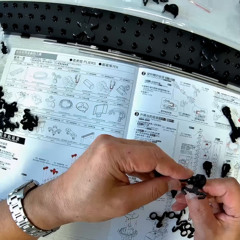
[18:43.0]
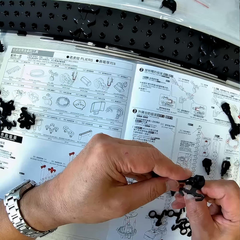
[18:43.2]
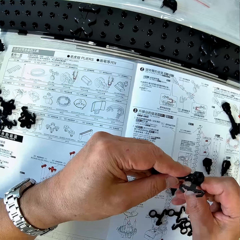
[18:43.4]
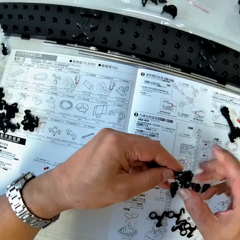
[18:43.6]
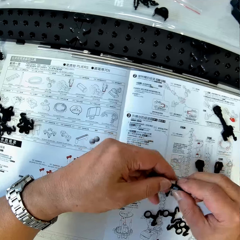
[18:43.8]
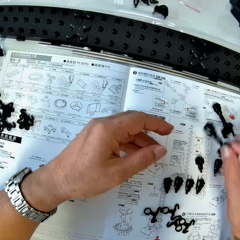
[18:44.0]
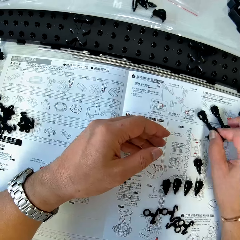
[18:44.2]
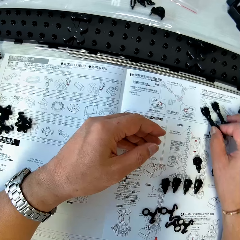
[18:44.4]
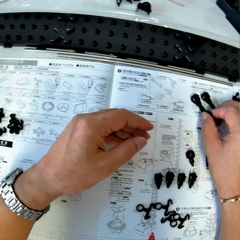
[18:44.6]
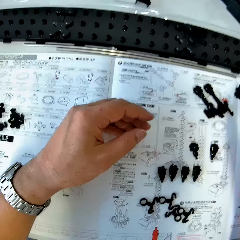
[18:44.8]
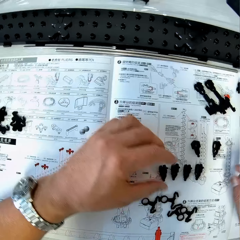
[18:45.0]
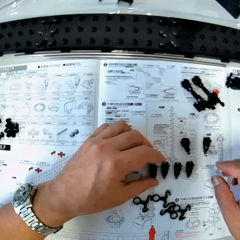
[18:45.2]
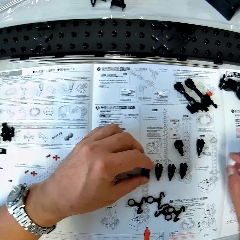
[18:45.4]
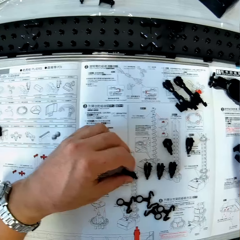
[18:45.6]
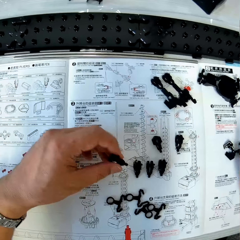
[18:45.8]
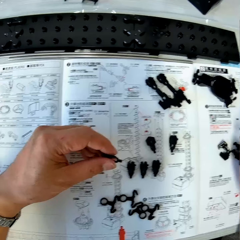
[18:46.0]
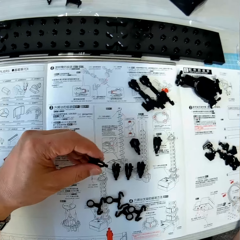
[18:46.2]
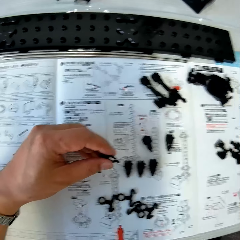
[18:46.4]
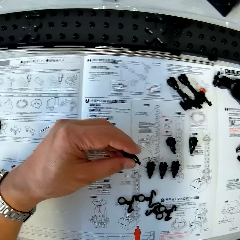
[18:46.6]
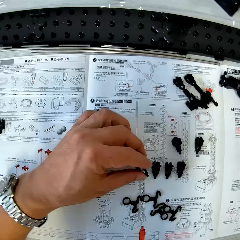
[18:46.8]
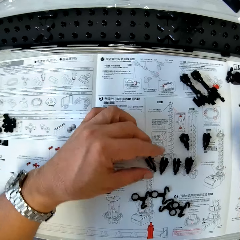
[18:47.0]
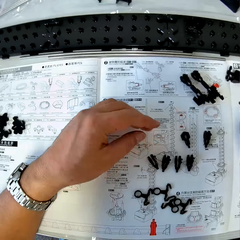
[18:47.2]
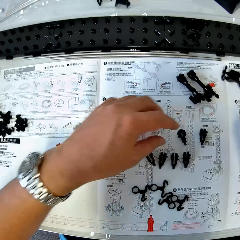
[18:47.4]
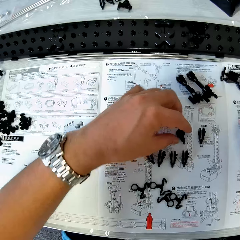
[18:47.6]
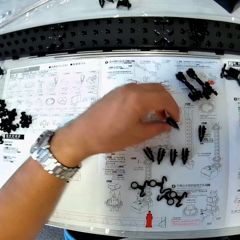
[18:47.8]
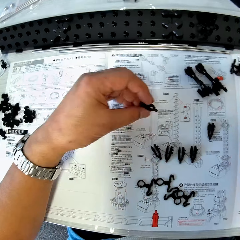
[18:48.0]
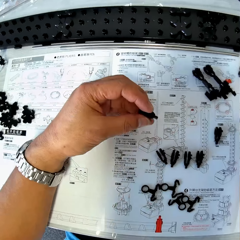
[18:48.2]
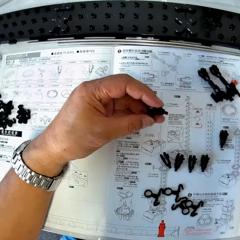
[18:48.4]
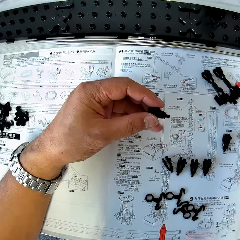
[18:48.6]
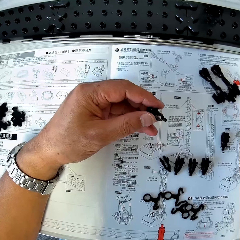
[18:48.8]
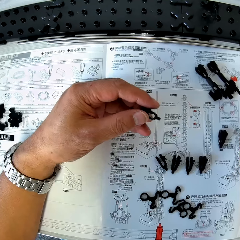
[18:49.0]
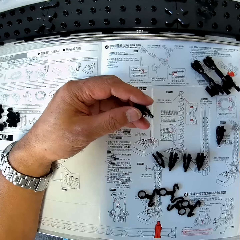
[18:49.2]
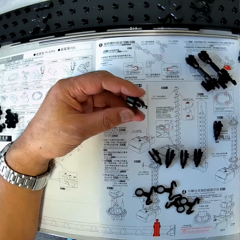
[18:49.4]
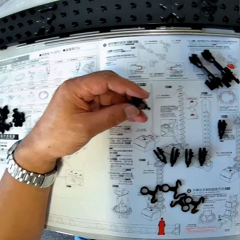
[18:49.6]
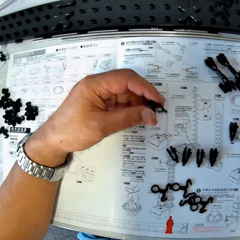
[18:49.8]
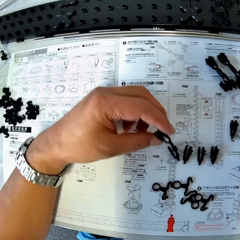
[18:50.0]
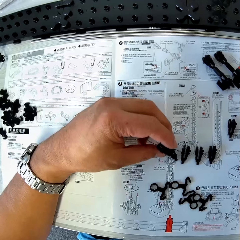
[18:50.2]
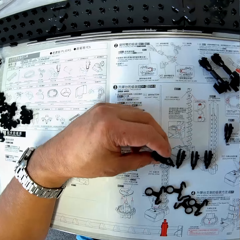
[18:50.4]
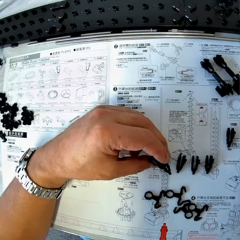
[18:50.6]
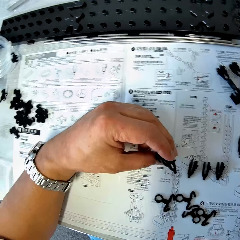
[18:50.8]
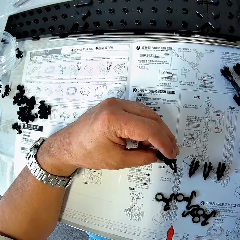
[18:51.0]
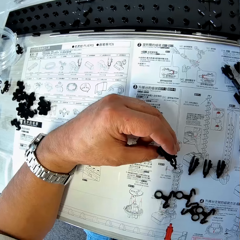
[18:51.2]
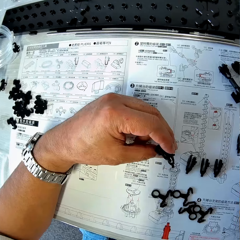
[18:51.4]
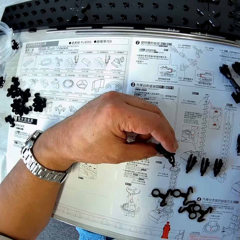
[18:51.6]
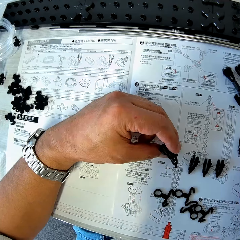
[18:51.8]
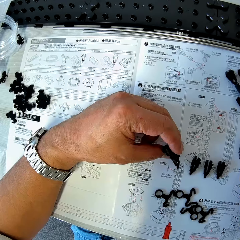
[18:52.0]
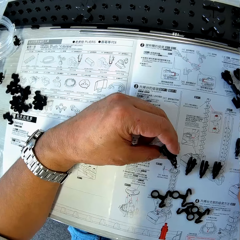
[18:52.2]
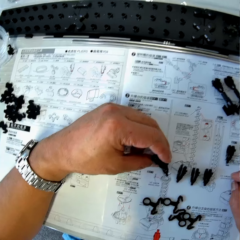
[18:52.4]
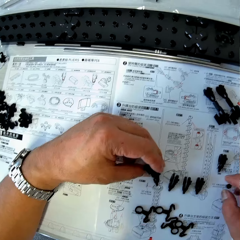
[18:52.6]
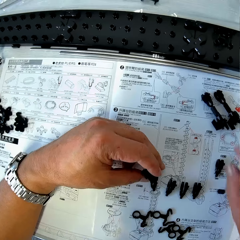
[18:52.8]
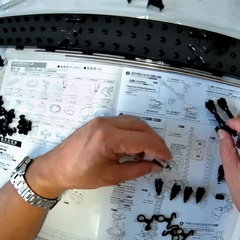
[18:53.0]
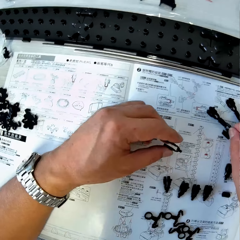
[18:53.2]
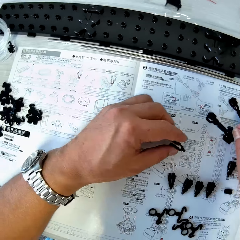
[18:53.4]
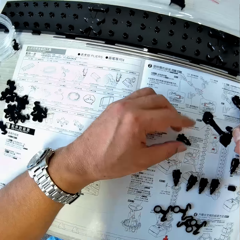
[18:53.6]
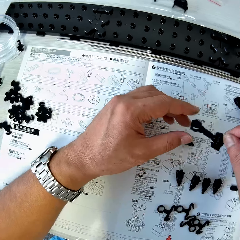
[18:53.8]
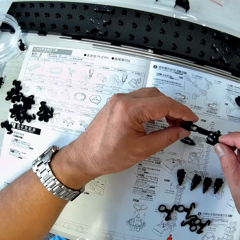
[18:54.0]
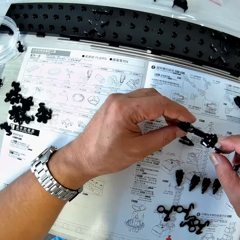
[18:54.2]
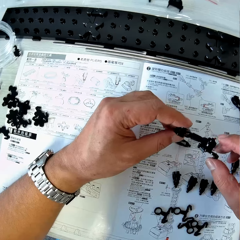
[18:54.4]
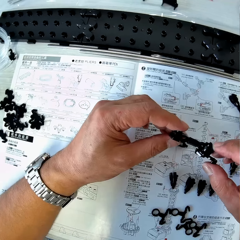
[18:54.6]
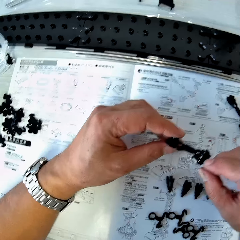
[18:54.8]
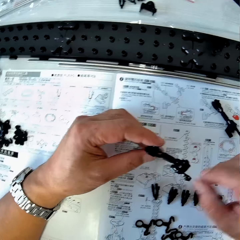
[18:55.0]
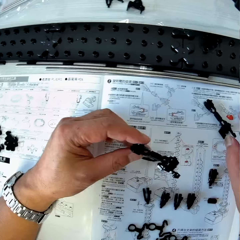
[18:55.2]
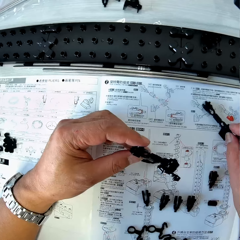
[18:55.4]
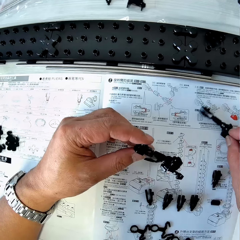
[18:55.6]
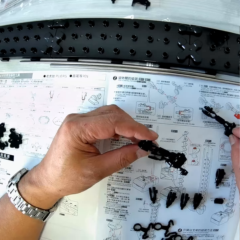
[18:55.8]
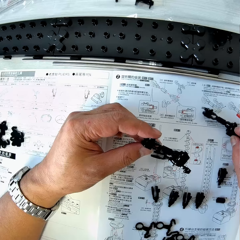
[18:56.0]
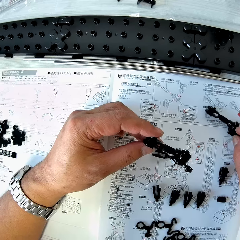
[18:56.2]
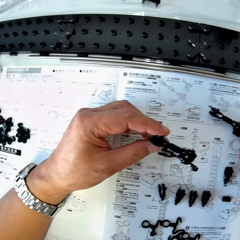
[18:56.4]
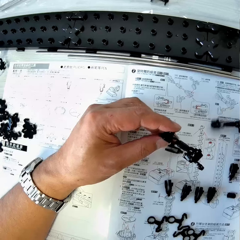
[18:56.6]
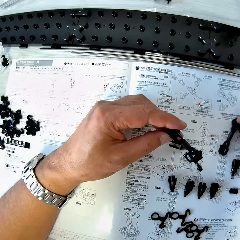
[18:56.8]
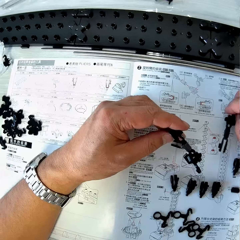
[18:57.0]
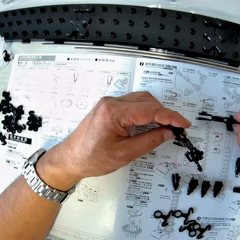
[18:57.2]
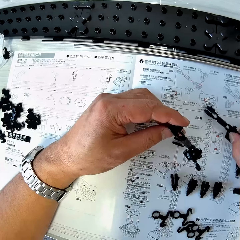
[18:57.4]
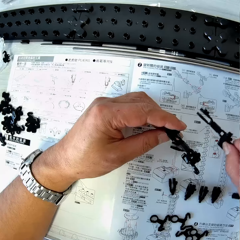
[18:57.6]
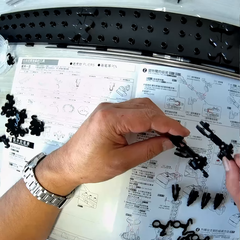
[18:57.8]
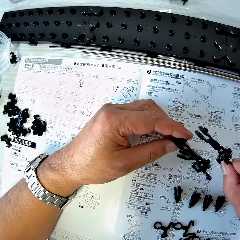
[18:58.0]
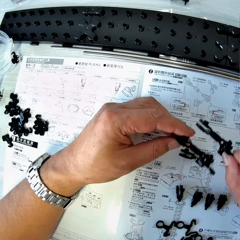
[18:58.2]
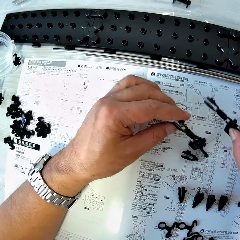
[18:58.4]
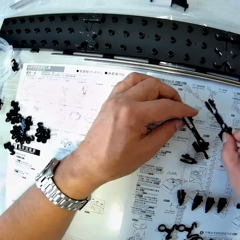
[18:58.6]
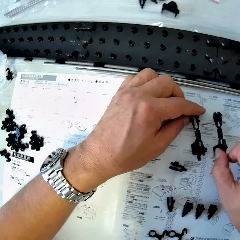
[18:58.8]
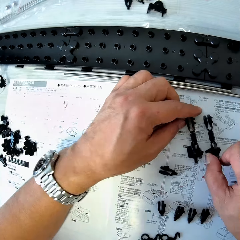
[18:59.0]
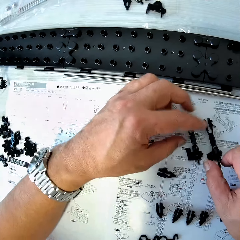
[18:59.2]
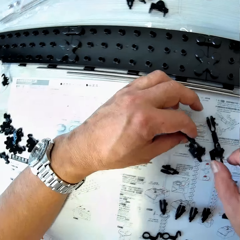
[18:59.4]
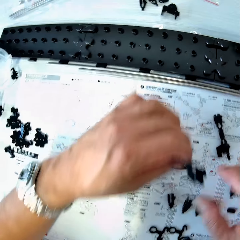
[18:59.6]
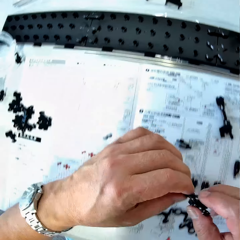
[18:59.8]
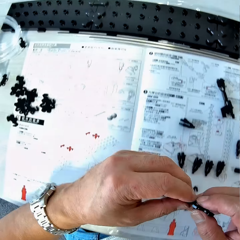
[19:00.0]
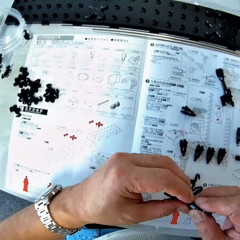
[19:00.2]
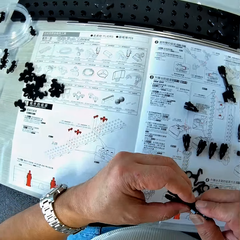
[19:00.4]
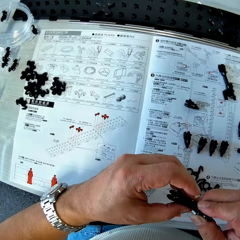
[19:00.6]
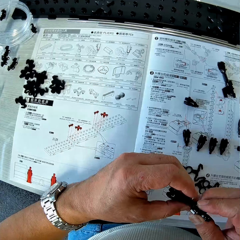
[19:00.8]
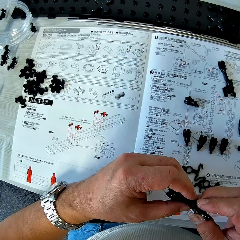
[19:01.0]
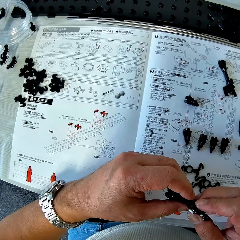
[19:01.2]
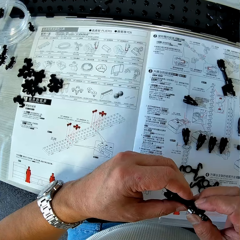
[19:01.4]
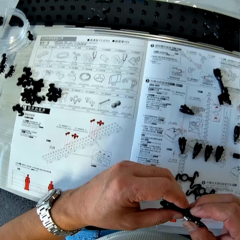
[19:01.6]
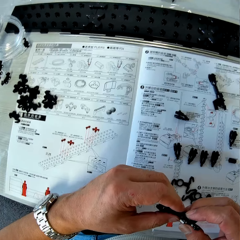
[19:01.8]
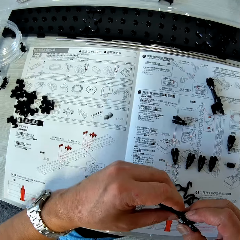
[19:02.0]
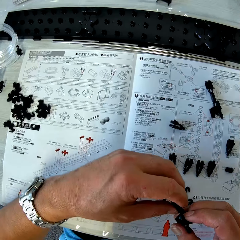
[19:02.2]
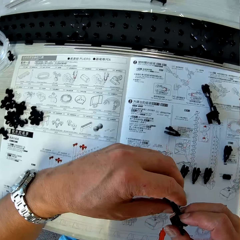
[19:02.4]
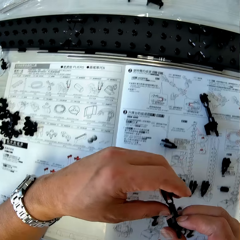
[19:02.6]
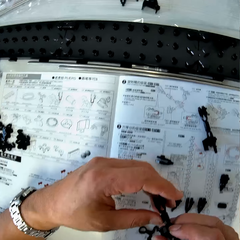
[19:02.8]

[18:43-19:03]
The camera wearer drops the coupled arm wrench, arm piece, arm sheath and arm holder or rail to the table. He picks up an arm holder from the table. He picks up an arm sheath from the table. He drops the arm holder on the table. He picks up the arm holder from the table. He turns the arm holder in his left hand. He picks up another arm holder from the table with his left hand. He drops the arm holder in his left hand on the table. He picks up the coupled arm wrench, arm piece, arm sheath and arm holder from the table. He drops the arm holder in his left hand on the table. He turns the rail. He transfers the coupled arm wrench, arm piece, arm sheath and arm holder from his right hand to his left hand. He moves the other coupled arm wrench, arm piece, arm sheath and arm holder on the table. He lifts up the coupled arm wrench, arm piece, arm sheath and arm holder from the table. He drops the two coupled arm wrench, arm piece, arm sheath and arm holder on the table. He picks up one of the coupled arm wrench, arm piece, arm sheath and arm holder from the table. He dismantles the coupled arm wrench, arm piece, arm sheath and arm holder.

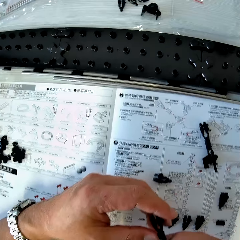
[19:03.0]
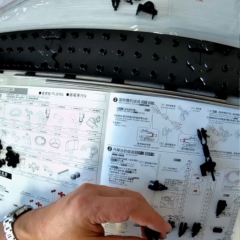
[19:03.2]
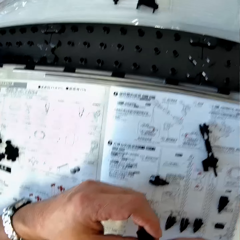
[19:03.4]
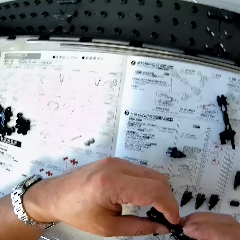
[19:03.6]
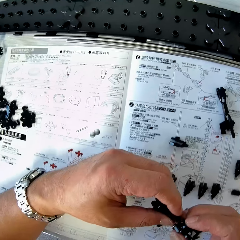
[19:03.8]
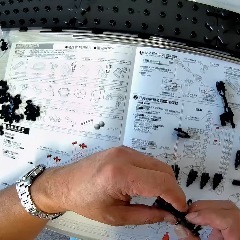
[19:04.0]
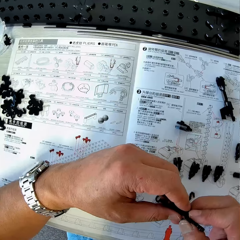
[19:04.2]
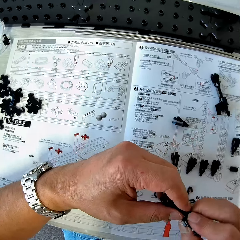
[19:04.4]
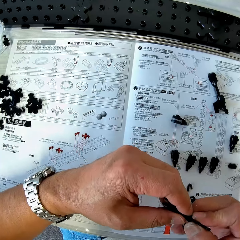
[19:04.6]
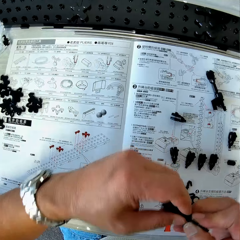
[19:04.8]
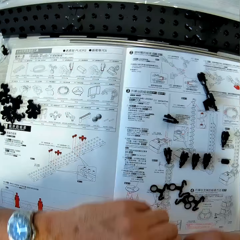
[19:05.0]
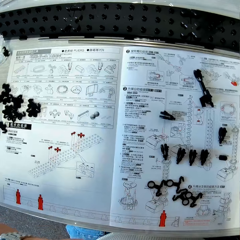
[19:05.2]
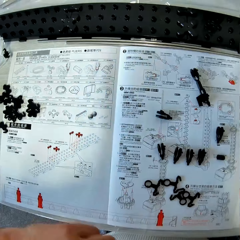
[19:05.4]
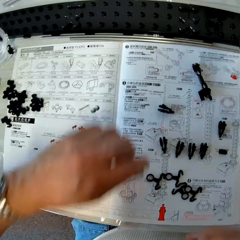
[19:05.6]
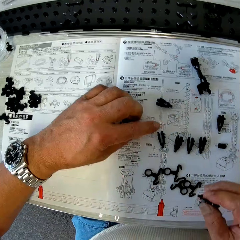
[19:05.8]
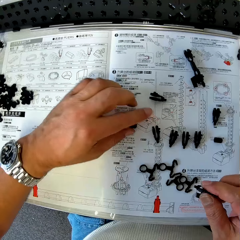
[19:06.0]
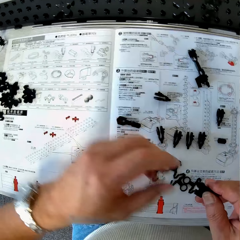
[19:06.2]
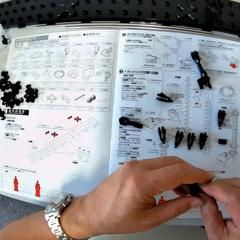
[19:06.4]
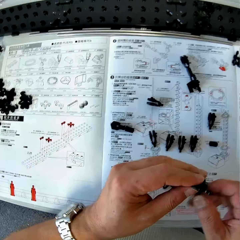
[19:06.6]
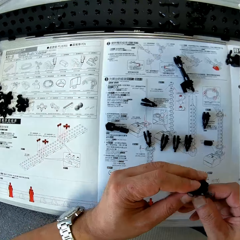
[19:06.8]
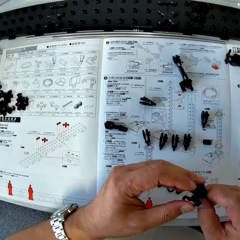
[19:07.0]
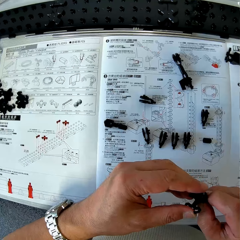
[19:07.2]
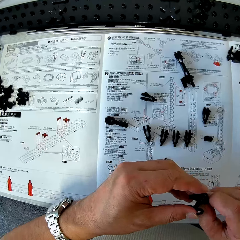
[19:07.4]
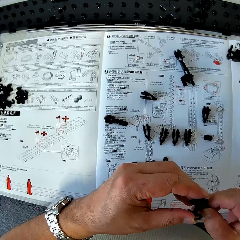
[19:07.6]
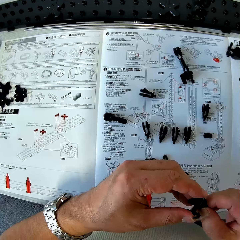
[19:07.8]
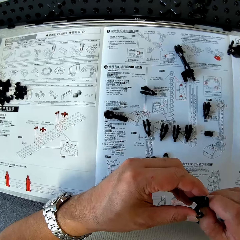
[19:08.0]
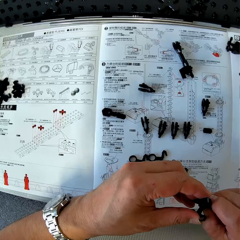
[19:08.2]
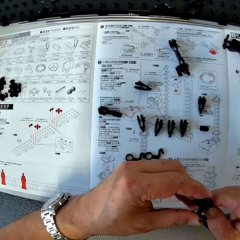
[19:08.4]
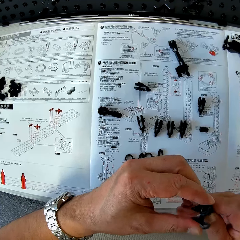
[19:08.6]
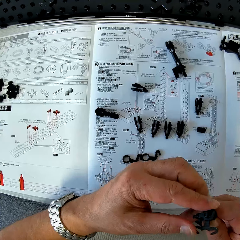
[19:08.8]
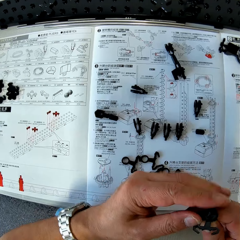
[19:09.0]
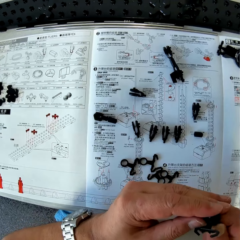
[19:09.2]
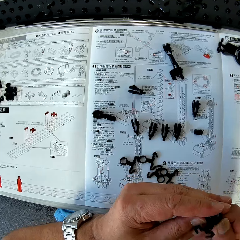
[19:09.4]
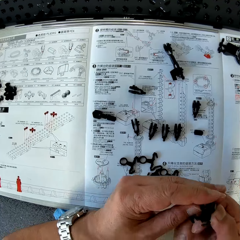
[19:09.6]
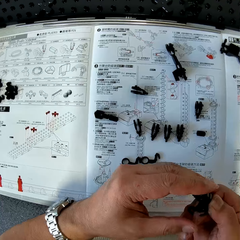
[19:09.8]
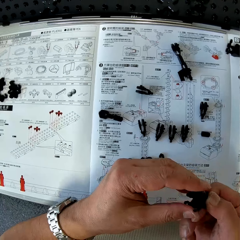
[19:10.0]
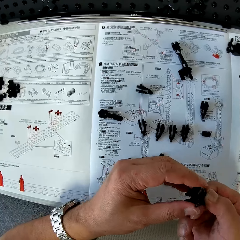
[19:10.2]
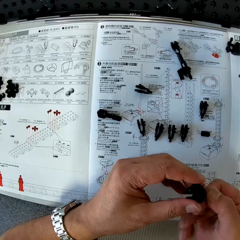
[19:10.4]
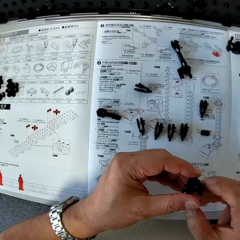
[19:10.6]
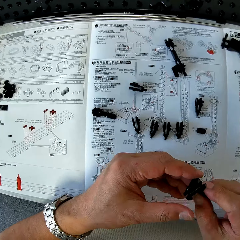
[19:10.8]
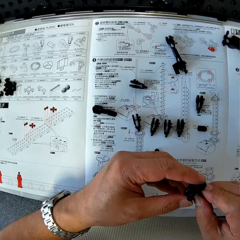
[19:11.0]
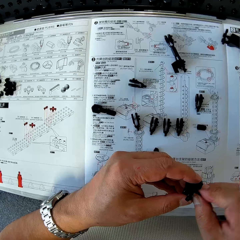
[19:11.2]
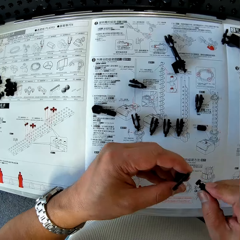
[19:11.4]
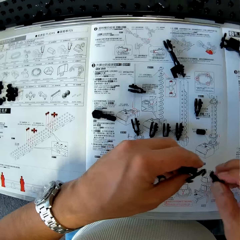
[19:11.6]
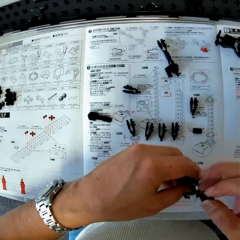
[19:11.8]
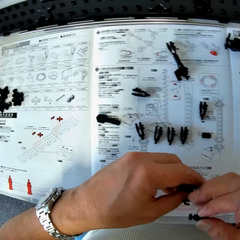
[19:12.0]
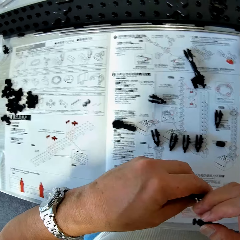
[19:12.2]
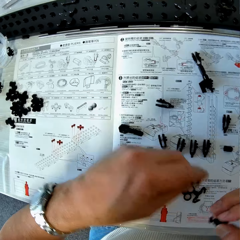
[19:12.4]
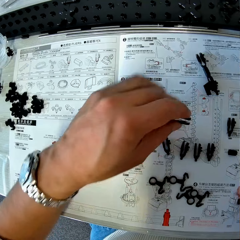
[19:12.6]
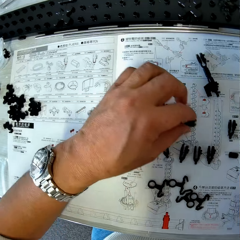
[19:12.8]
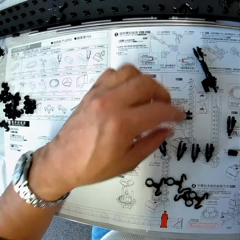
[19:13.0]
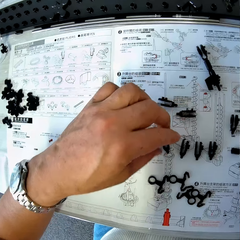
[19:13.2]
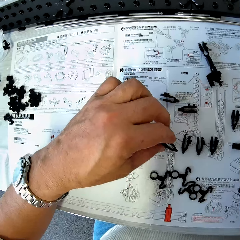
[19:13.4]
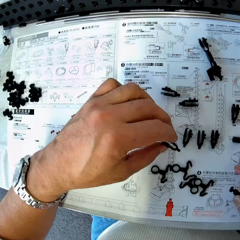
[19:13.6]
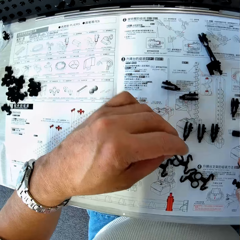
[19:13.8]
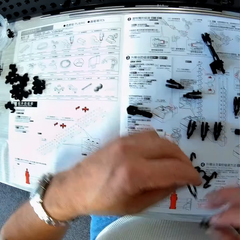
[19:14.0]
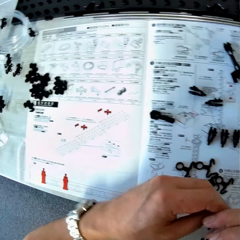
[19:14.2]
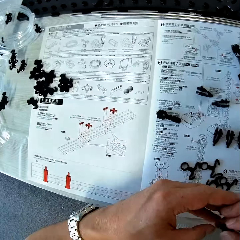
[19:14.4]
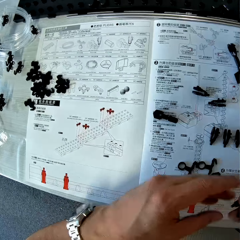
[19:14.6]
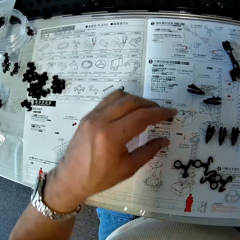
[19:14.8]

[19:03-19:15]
The camera wearer drops the arm. He drops the arm holder. He picks up the arm holder from the table. He transfers the arm holder from his left hand to his right hand.
